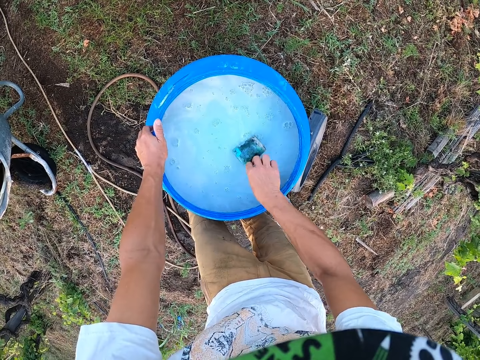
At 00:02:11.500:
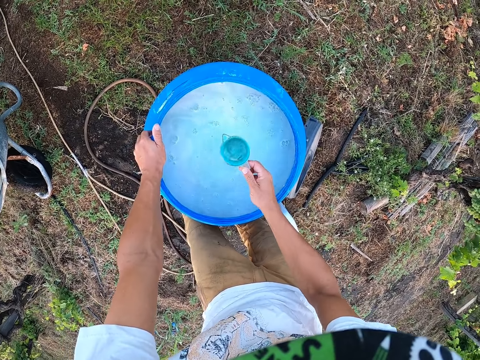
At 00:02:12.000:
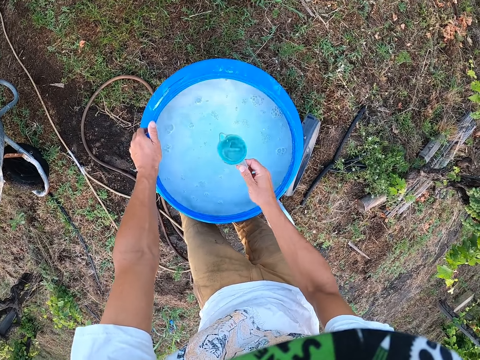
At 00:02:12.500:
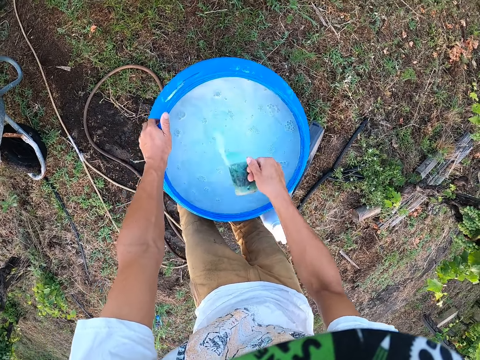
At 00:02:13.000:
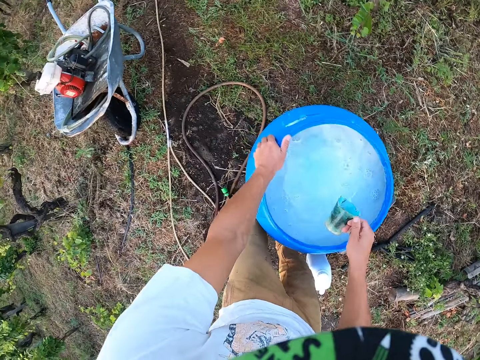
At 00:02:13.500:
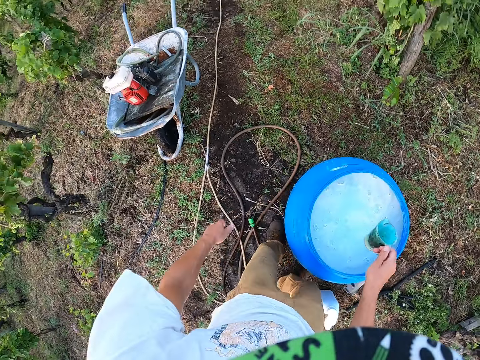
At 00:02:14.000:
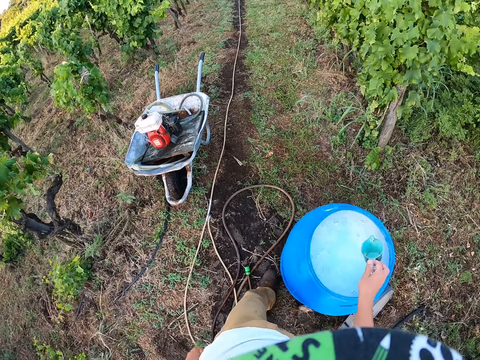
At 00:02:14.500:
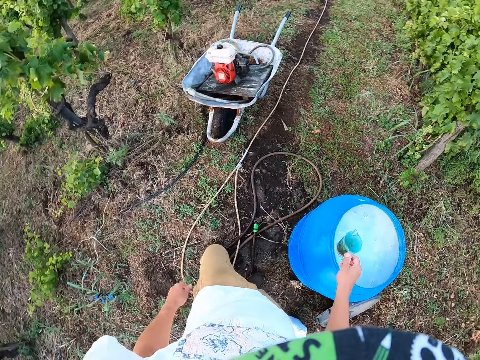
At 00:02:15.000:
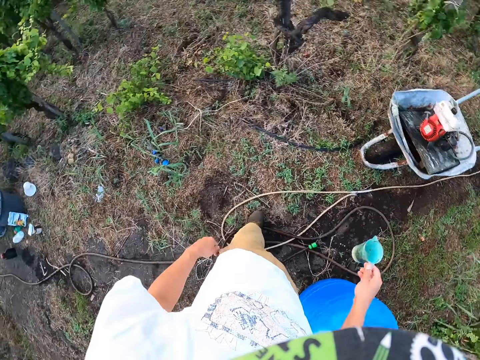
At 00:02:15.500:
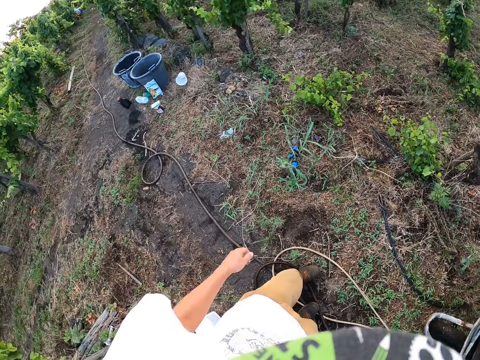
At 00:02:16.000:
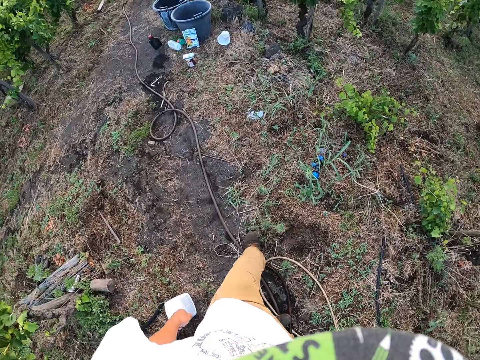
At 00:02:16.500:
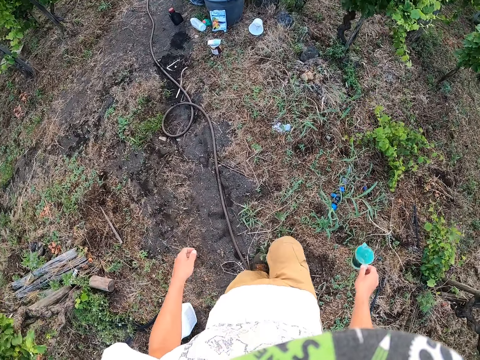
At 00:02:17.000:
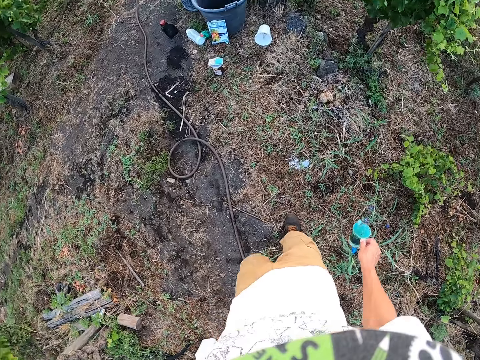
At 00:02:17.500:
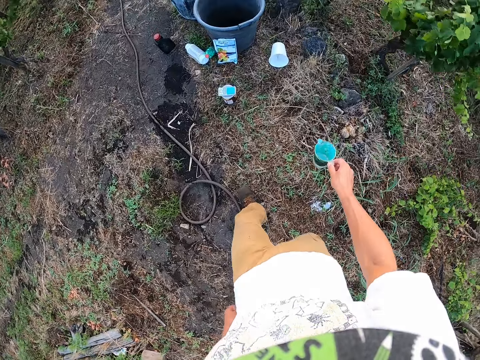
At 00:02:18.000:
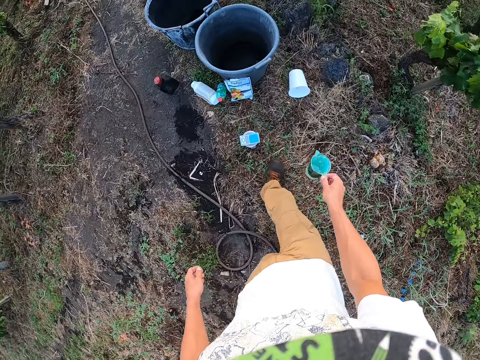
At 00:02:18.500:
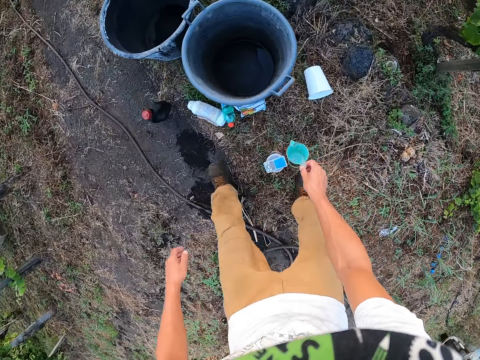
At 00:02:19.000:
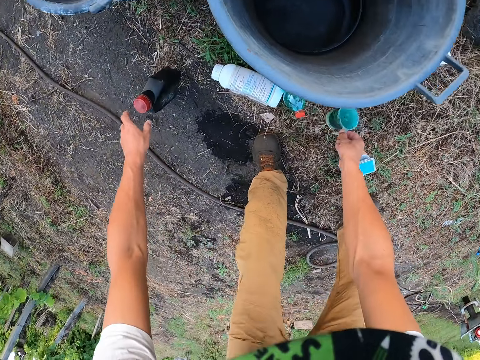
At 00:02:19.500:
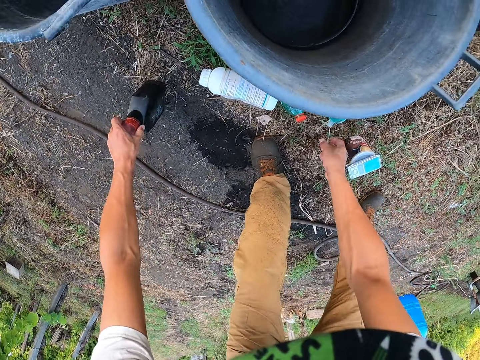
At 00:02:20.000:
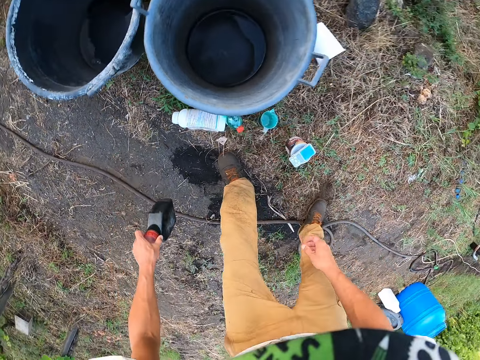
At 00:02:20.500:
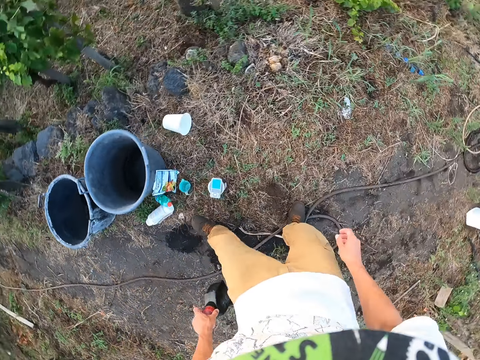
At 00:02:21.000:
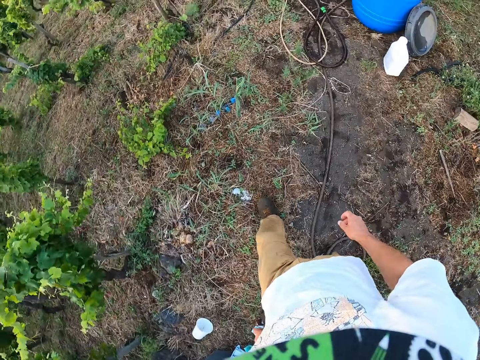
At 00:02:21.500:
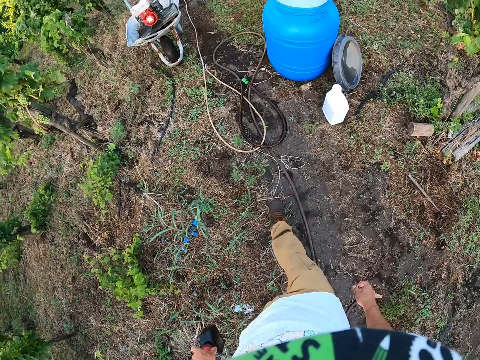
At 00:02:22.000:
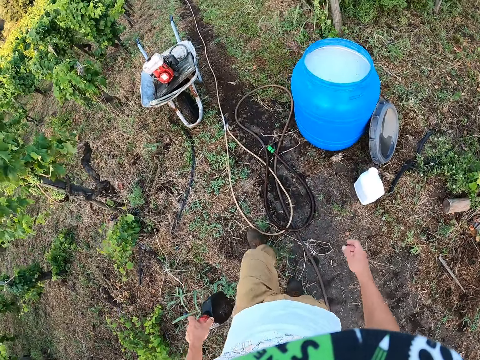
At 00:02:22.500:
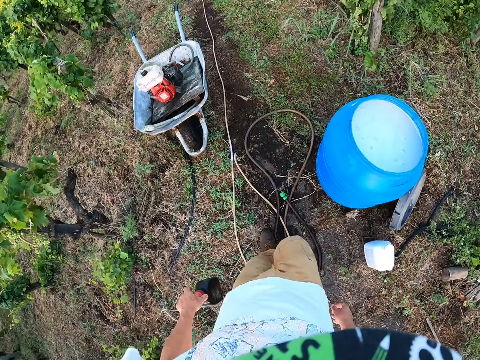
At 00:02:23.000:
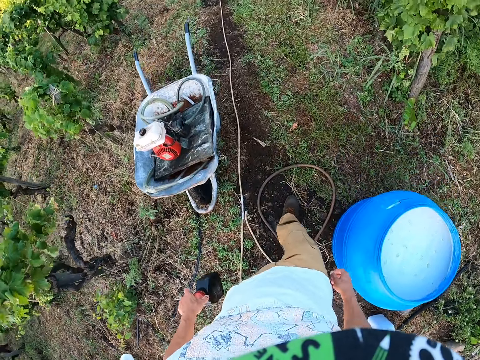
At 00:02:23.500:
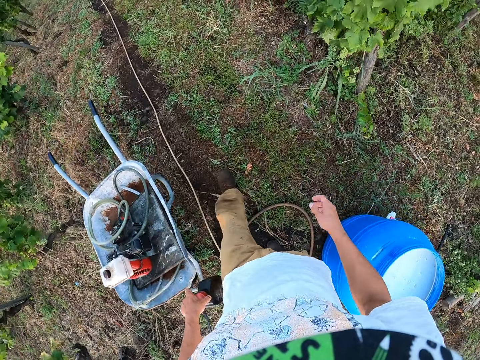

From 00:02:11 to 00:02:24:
The camera wearer looks at the jug. He shakes the jug. He removes the cup from the drum. He moves to a side of the farm. He picks up a black keg on the floor with his left hand and drops the cup on the floor with his right hand. He moves to a side of the farm.

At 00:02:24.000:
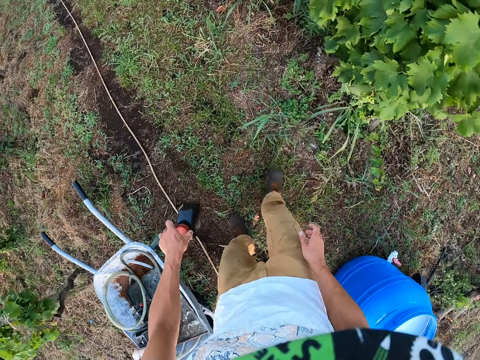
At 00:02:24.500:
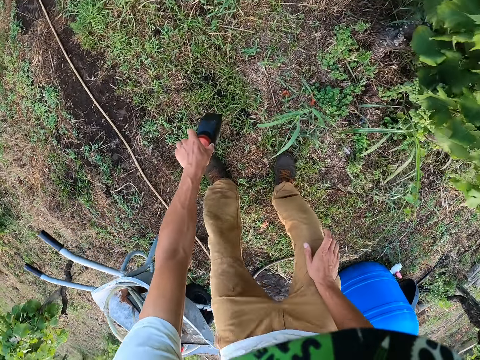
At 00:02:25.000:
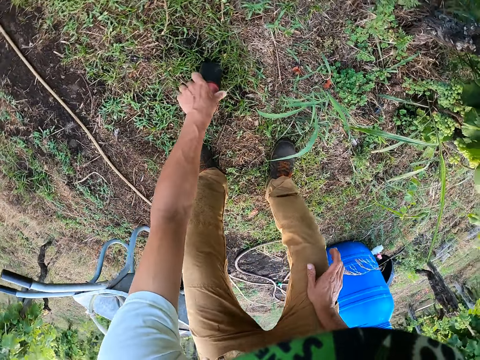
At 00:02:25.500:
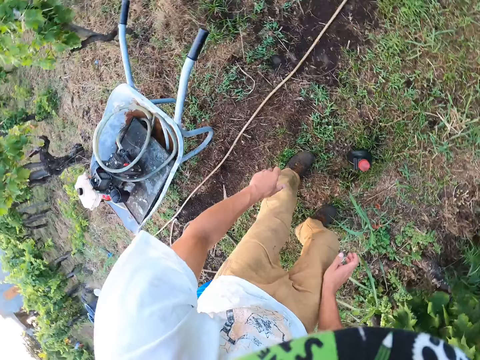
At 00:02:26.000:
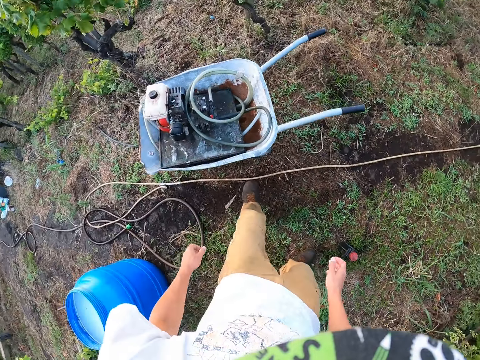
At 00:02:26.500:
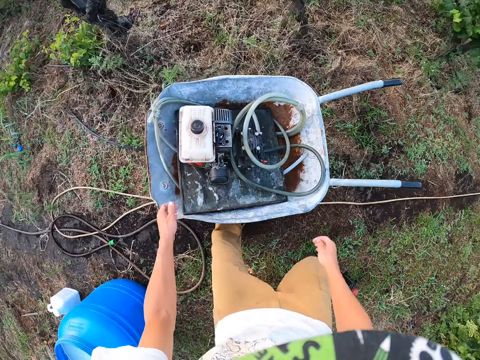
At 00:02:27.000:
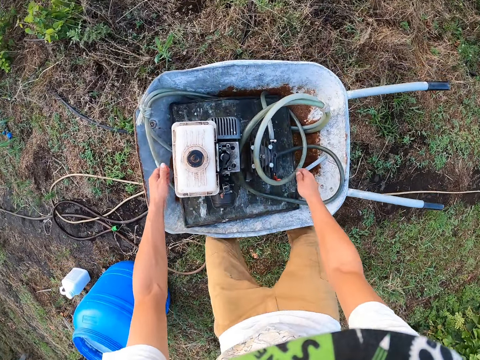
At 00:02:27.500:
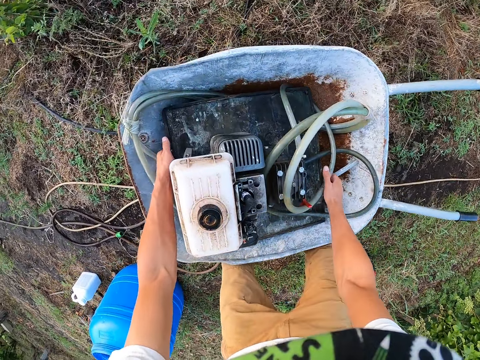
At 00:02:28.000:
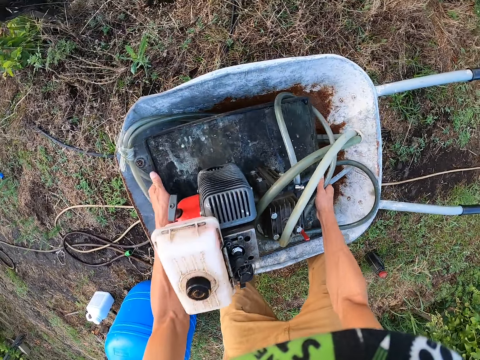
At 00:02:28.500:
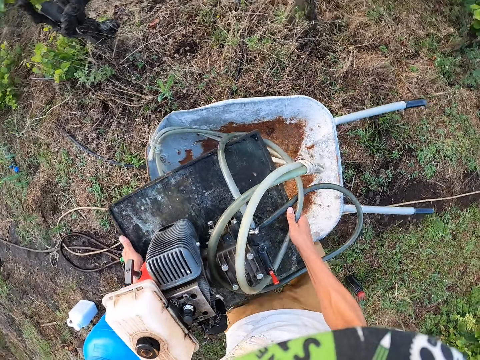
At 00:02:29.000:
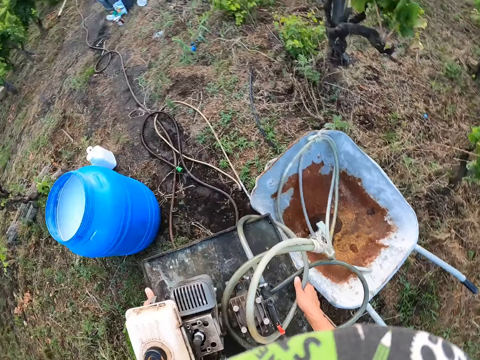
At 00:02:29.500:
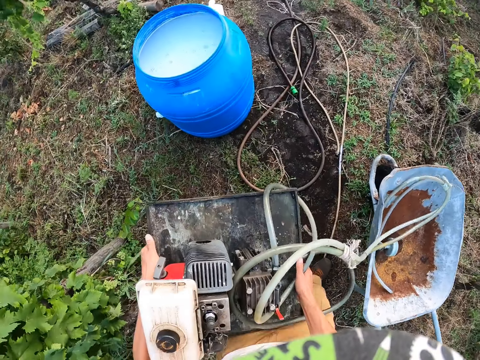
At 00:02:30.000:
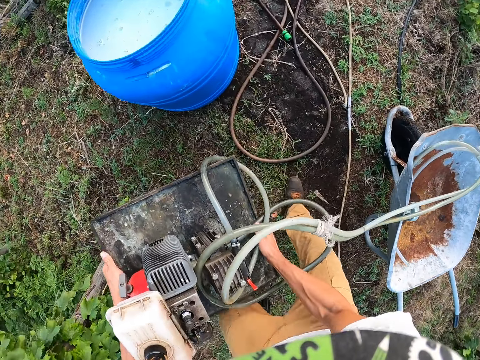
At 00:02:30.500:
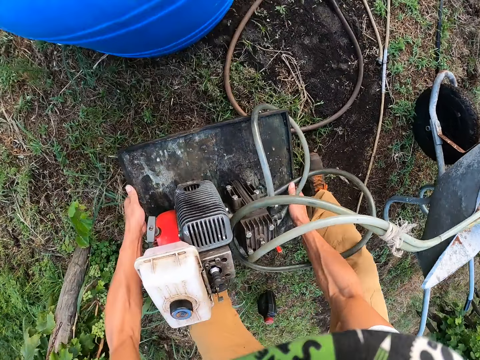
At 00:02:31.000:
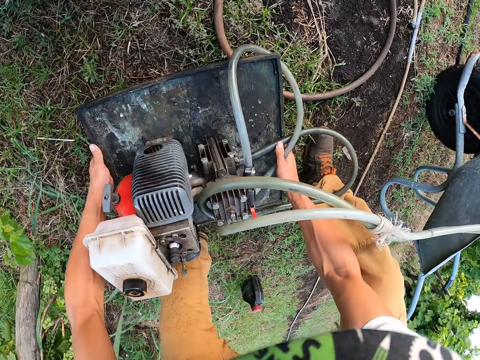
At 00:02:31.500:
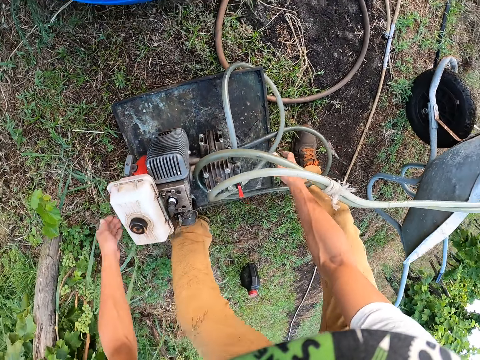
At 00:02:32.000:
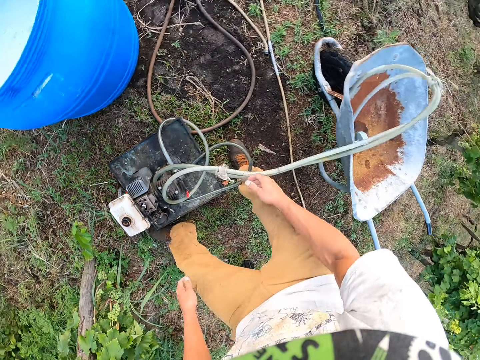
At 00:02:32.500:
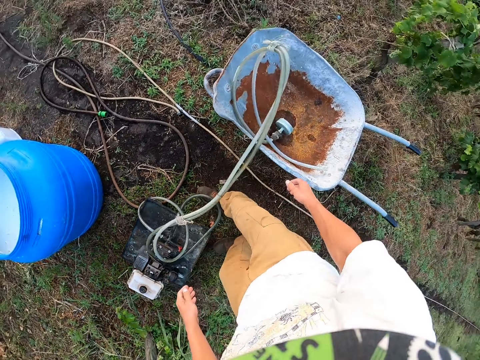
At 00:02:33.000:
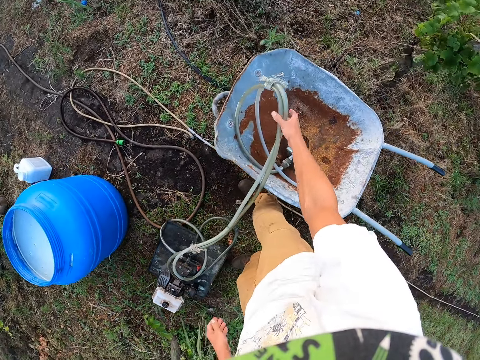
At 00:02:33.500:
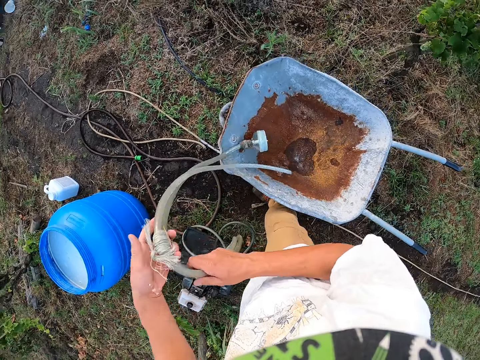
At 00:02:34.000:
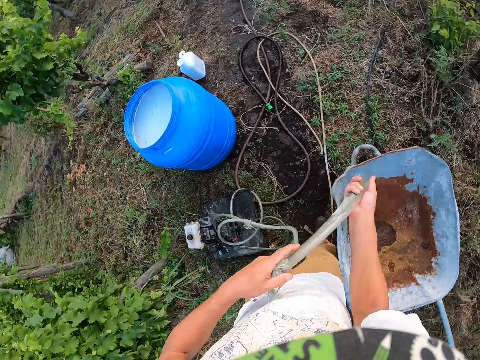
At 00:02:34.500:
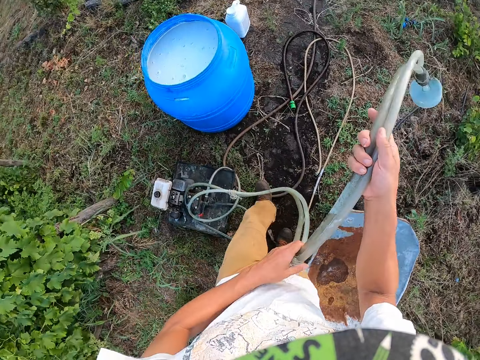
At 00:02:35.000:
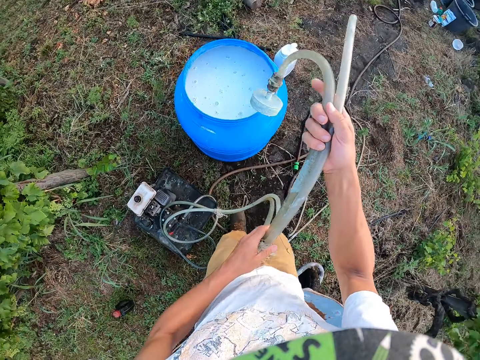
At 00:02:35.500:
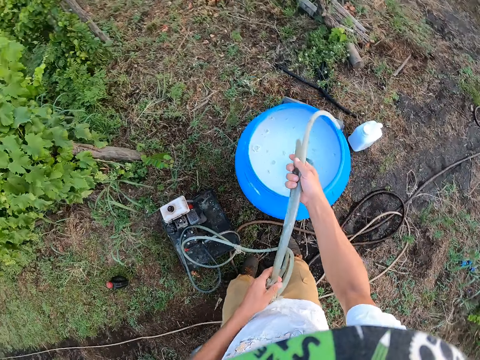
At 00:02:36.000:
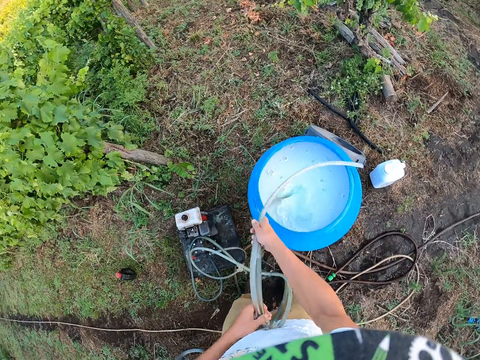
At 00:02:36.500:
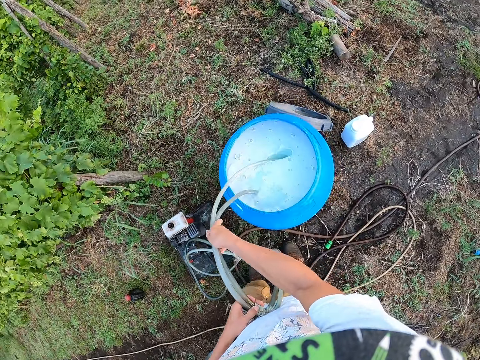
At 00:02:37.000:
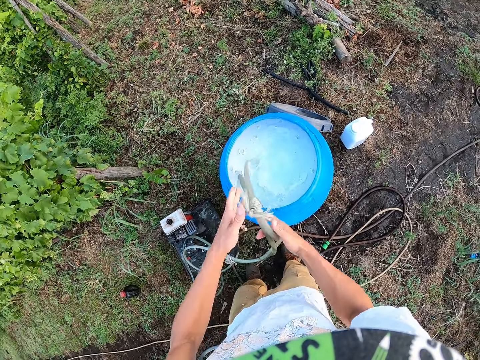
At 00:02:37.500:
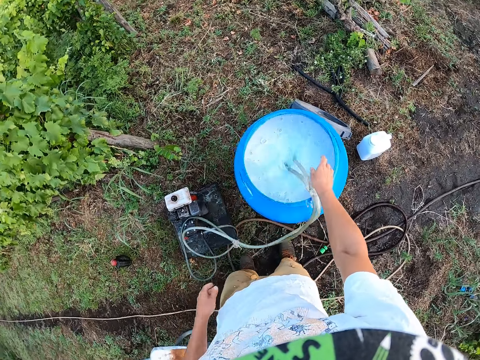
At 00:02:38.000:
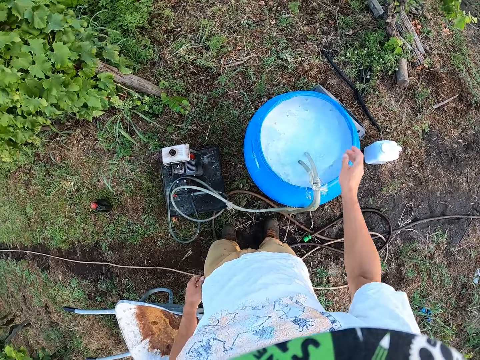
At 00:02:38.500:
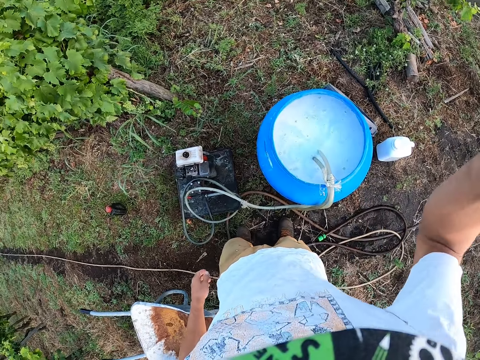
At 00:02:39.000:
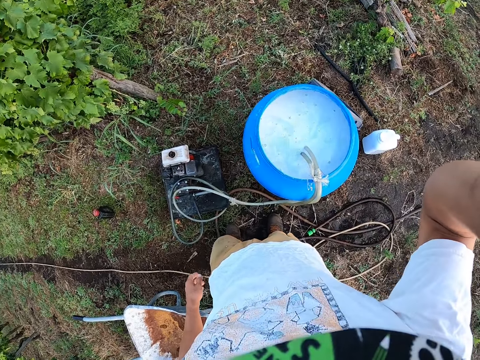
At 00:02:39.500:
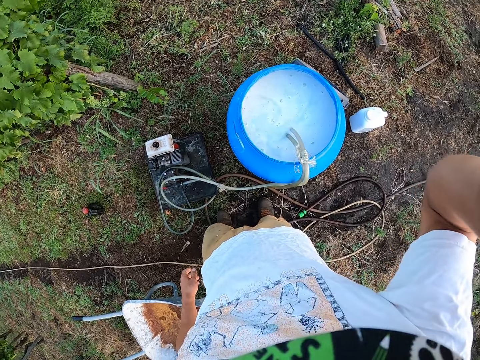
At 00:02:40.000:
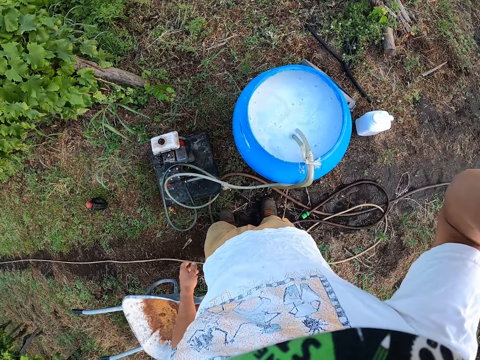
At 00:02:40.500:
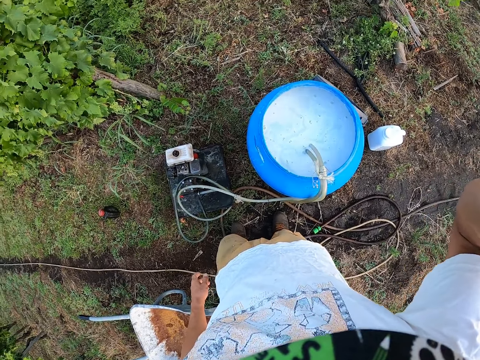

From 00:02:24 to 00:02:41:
The camera wearer drops the black keg on the floor with his left hand. He removes a pumping machine from the wheelbarrow. He drops the machine on the floor. He removes the hose of the machine from the wheelbarrow. He puts the hose of the machine in the drum of water. He adjusts the camera.
